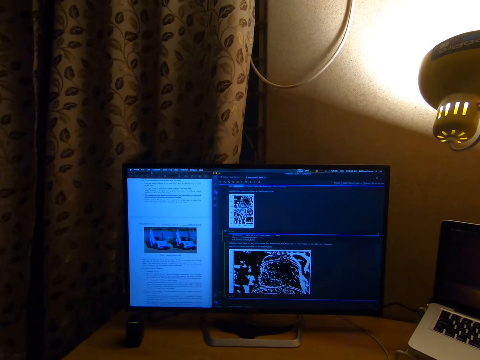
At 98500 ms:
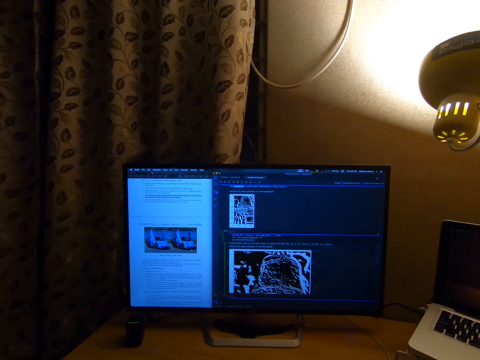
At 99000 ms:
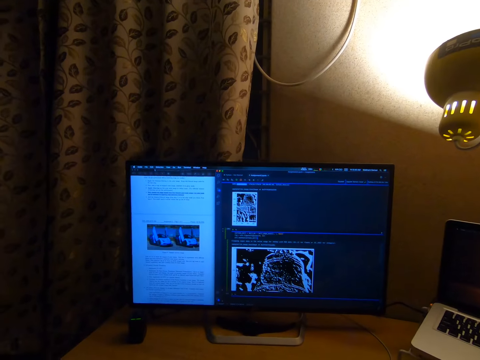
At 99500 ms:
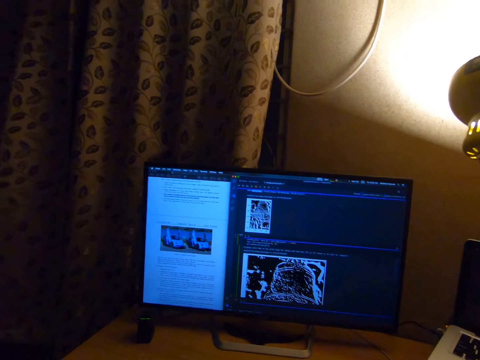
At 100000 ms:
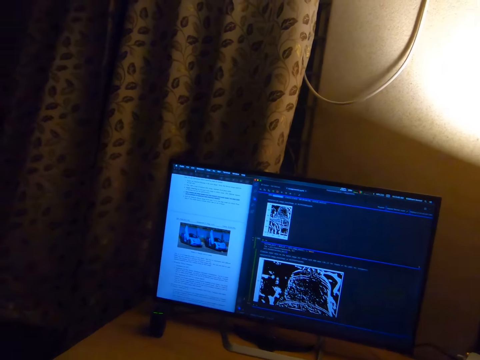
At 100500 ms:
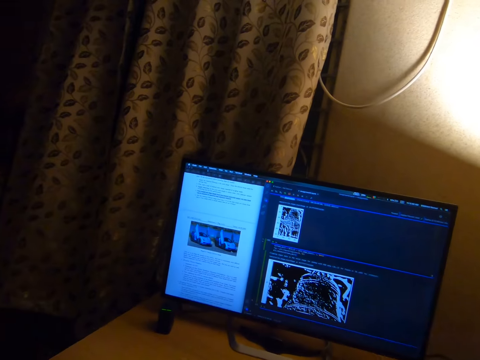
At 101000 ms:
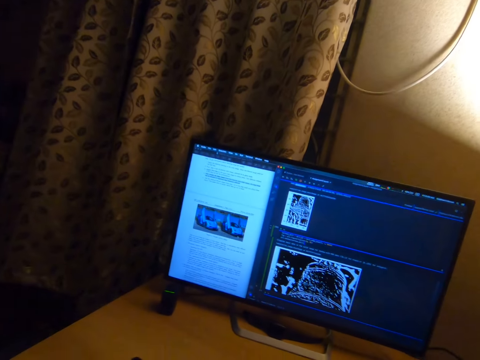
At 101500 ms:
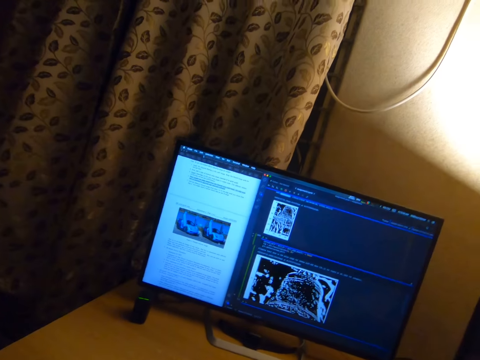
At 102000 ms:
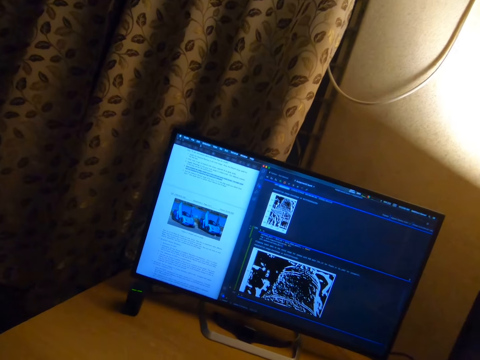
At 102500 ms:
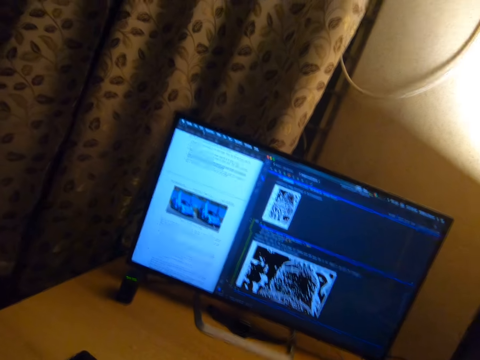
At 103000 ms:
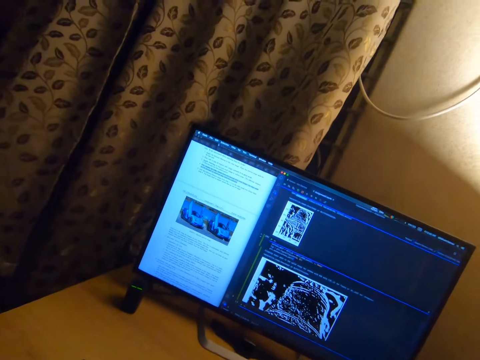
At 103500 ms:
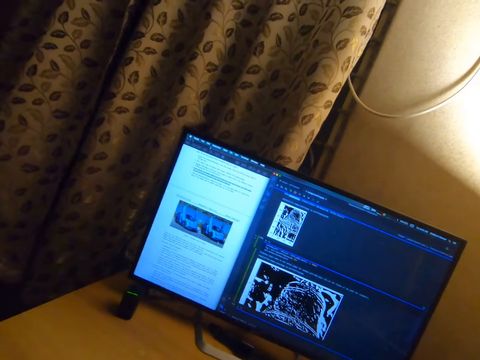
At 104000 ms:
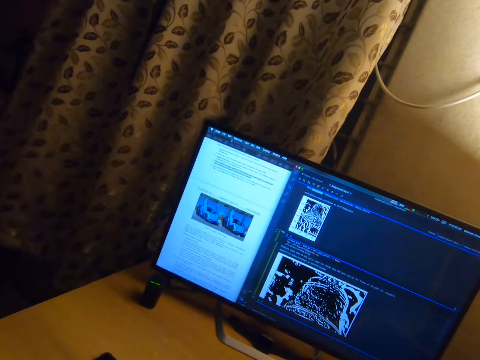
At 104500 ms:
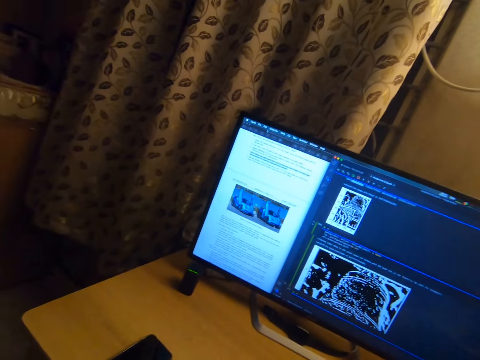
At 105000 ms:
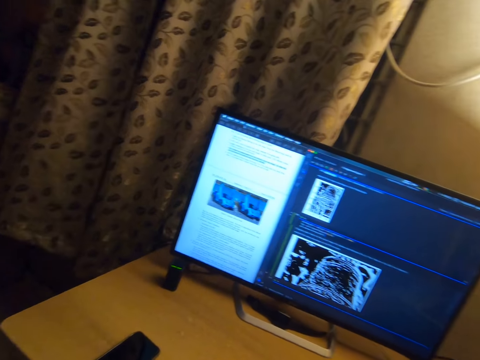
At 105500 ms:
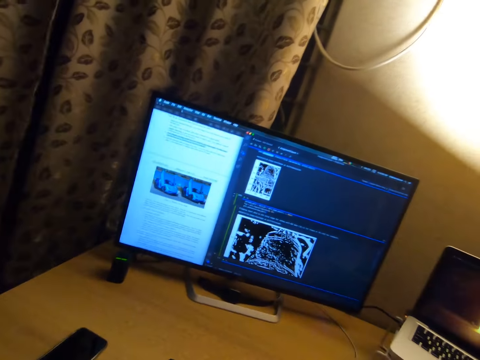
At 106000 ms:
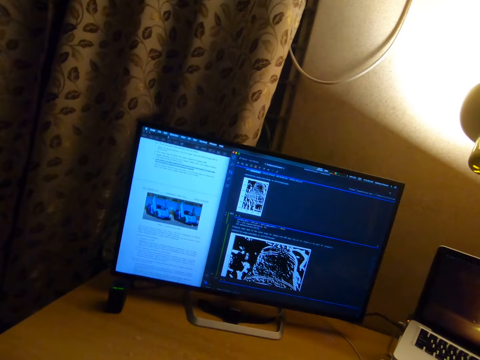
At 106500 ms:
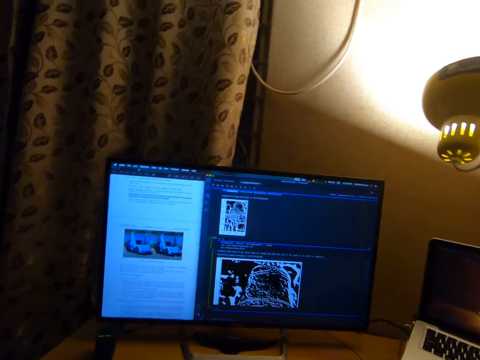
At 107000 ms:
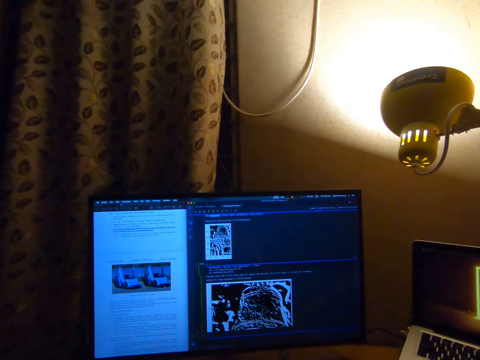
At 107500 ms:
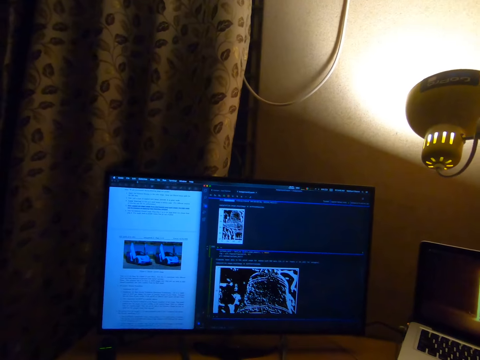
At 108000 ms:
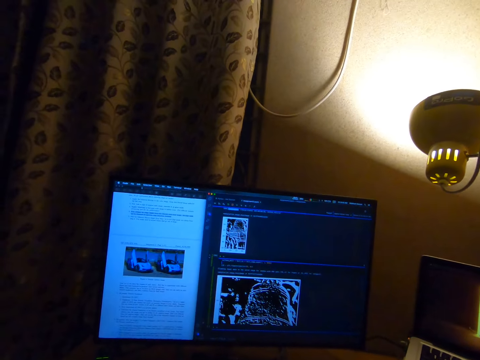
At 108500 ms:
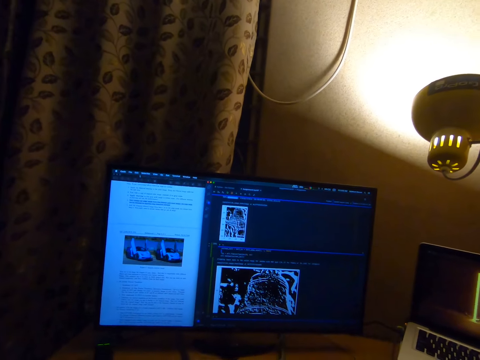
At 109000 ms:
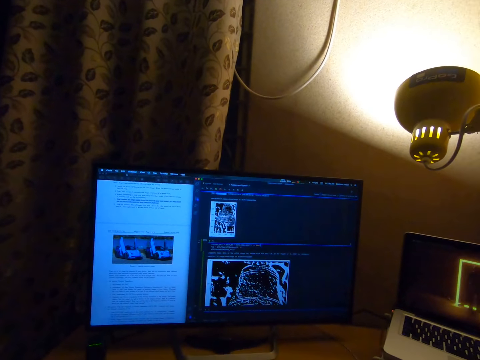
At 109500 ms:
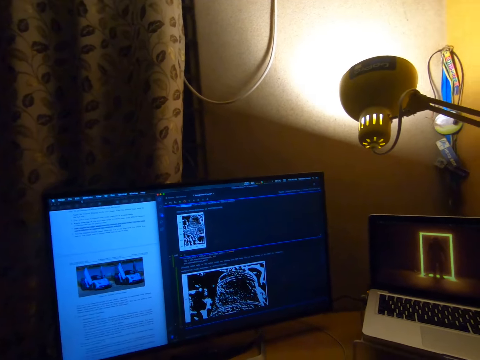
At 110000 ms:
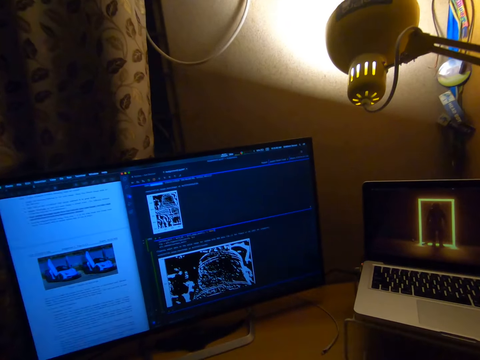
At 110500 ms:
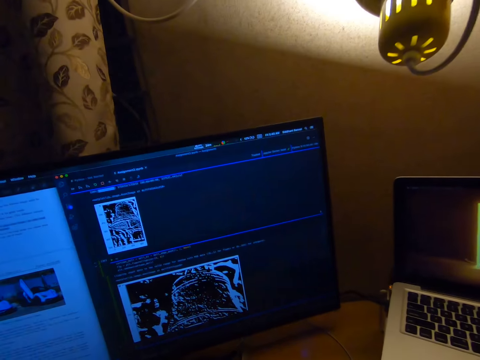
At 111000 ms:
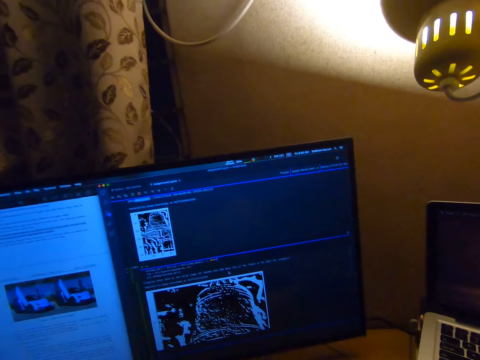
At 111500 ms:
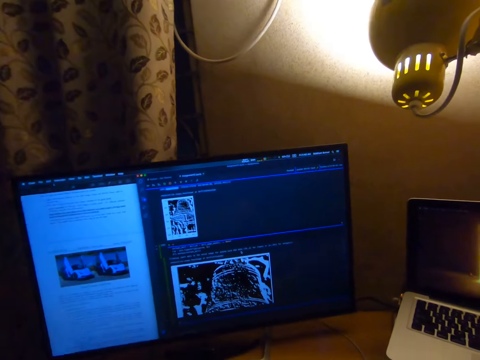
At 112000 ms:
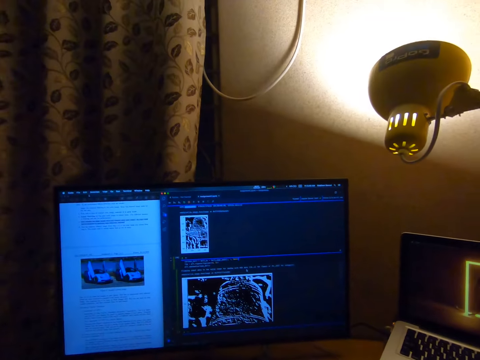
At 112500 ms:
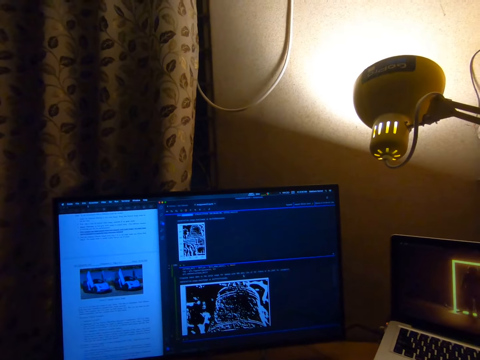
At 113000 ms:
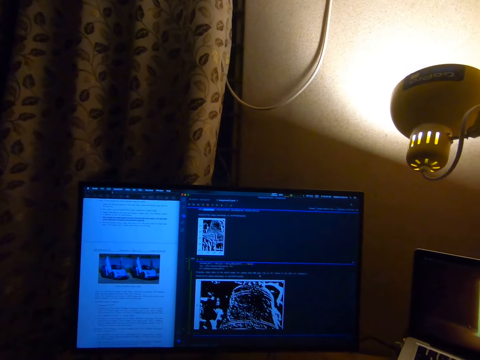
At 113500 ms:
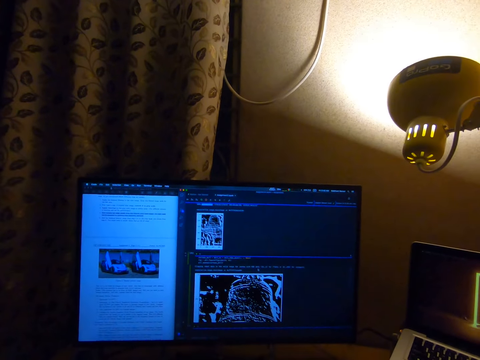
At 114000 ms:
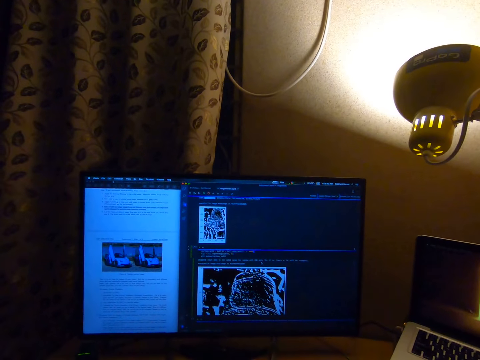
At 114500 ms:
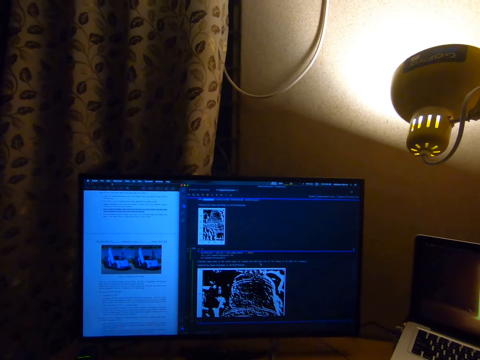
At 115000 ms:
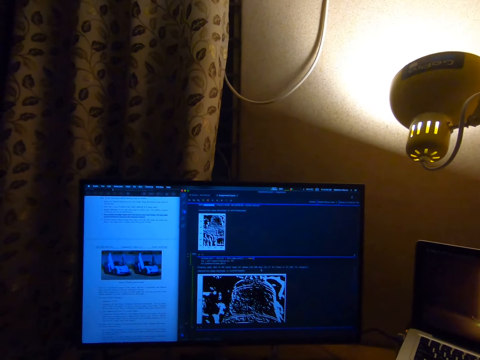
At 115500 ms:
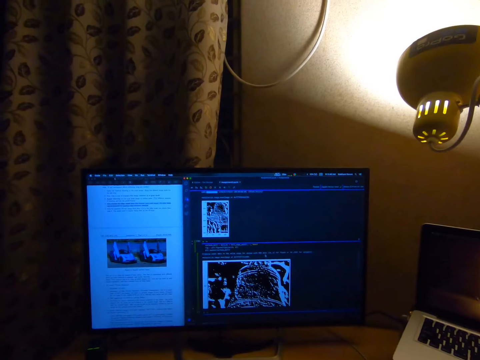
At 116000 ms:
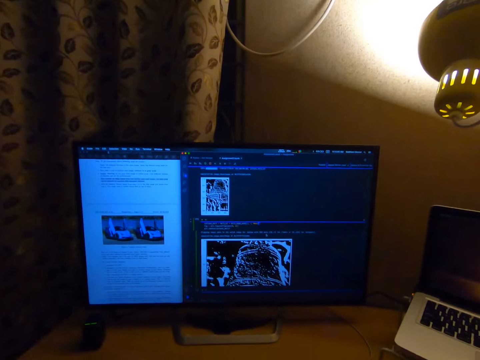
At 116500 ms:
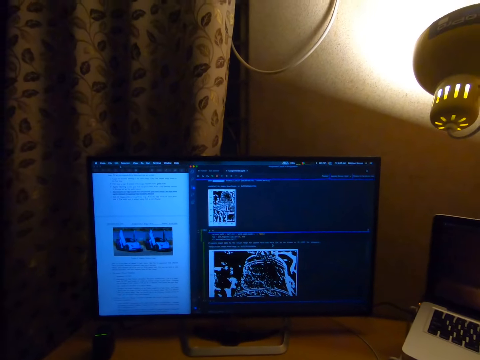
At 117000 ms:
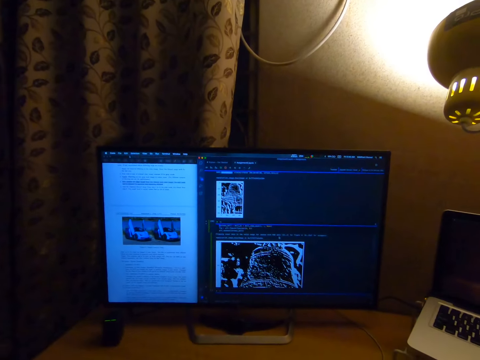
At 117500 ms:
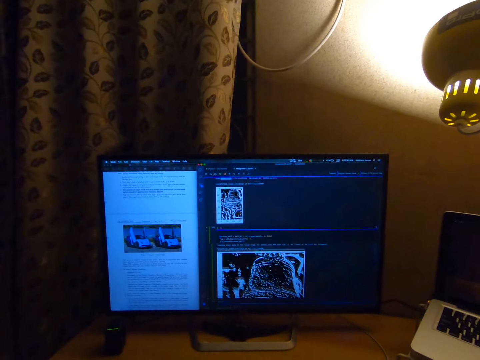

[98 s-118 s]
The camera wearer moves the head left. They move the head right. They stare at the monitor. They move the head forward. They move the head backward. They stare at the monitor.

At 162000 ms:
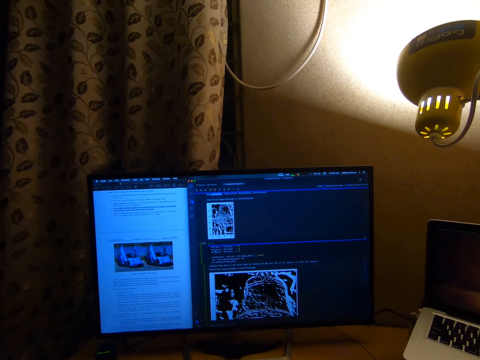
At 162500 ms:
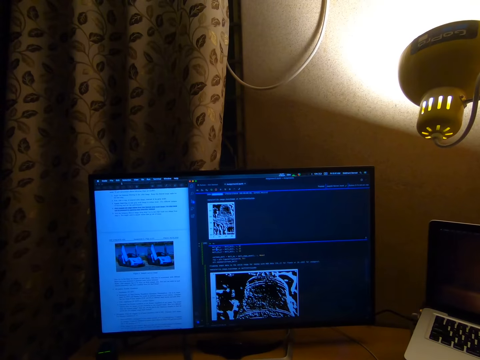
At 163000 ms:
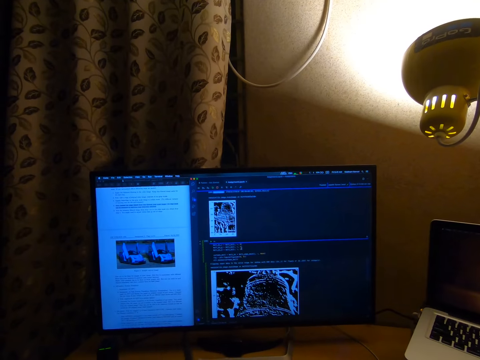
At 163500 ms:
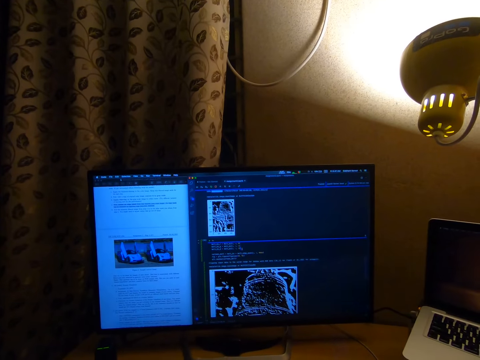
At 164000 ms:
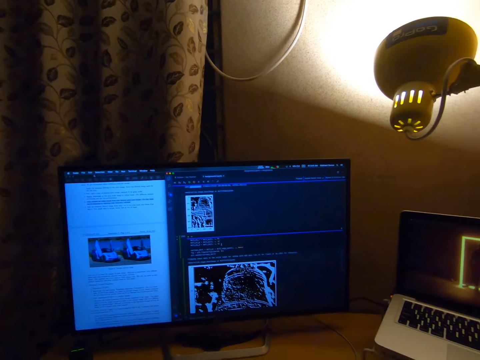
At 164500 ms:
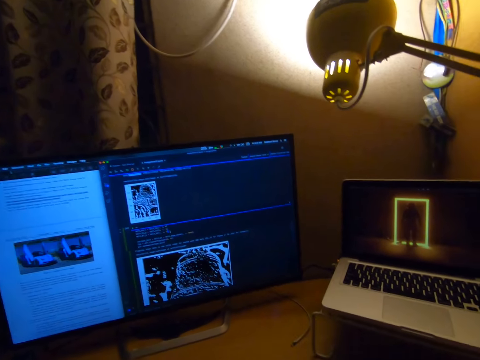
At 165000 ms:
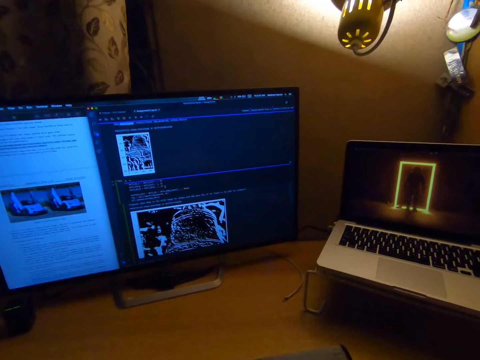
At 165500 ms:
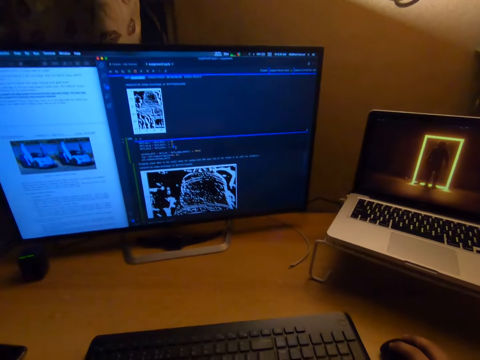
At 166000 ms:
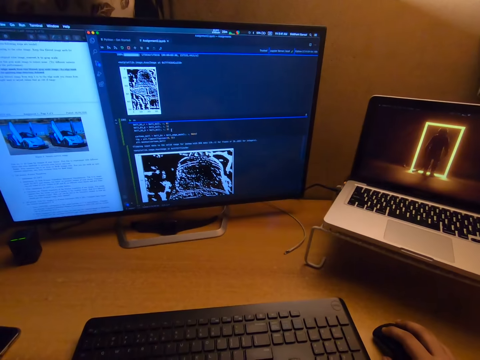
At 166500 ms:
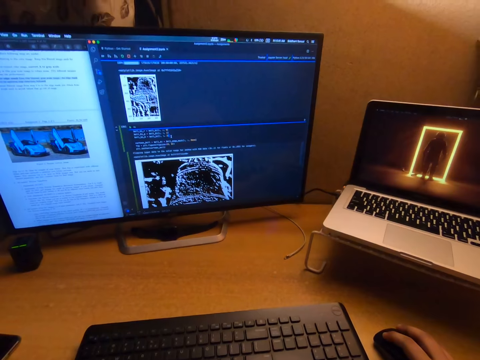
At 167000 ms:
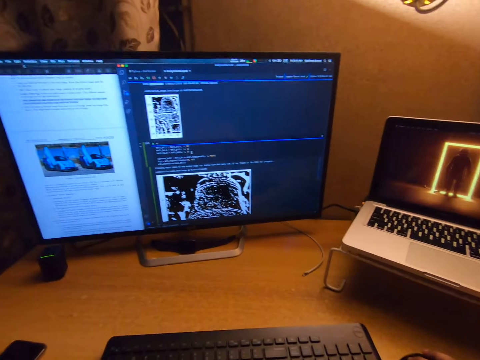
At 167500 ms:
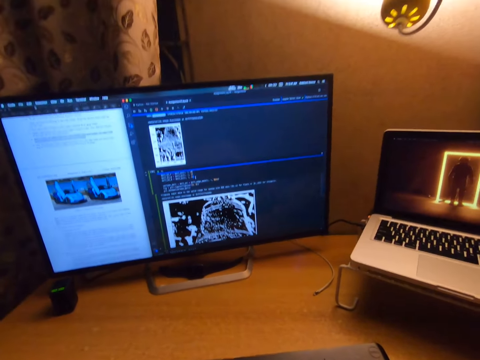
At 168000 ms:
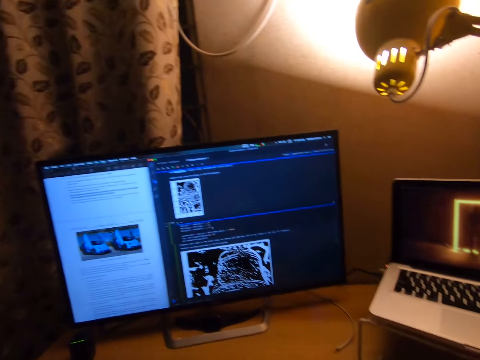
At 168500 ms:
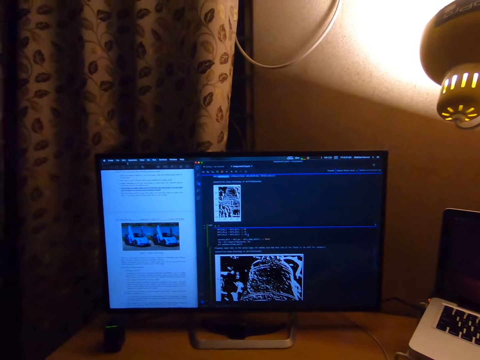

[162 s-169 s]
The camera wearer turns the head right. They move the head down. They hold a mouse. They stare at the keyboard. They move the head up.
